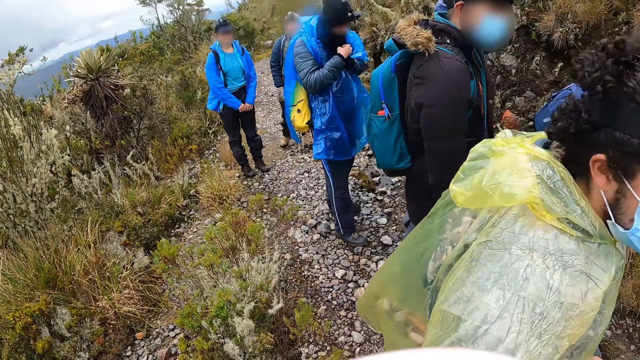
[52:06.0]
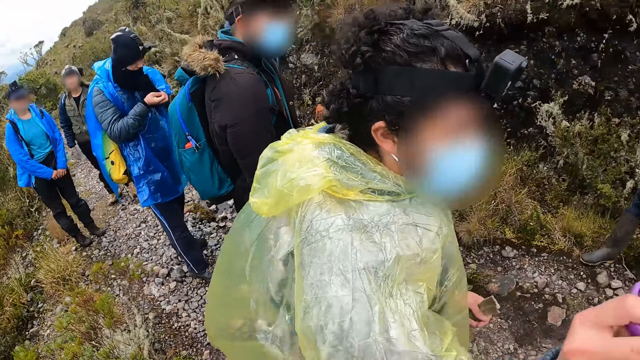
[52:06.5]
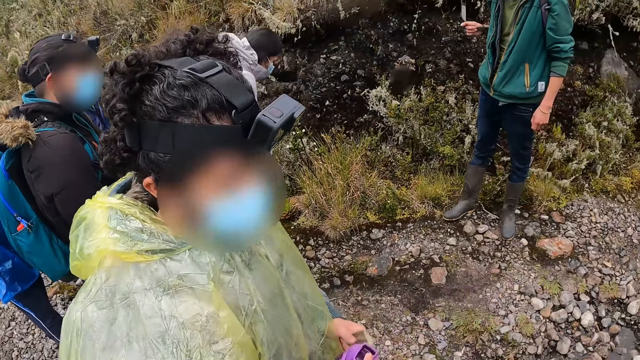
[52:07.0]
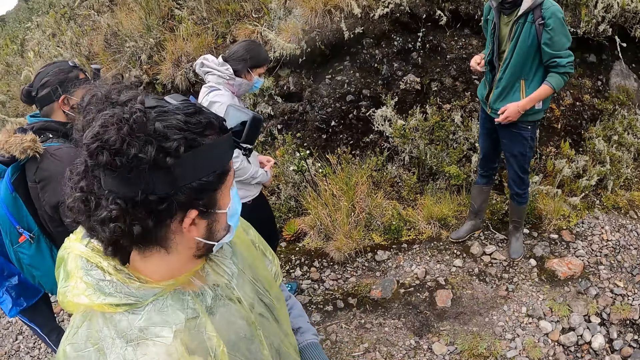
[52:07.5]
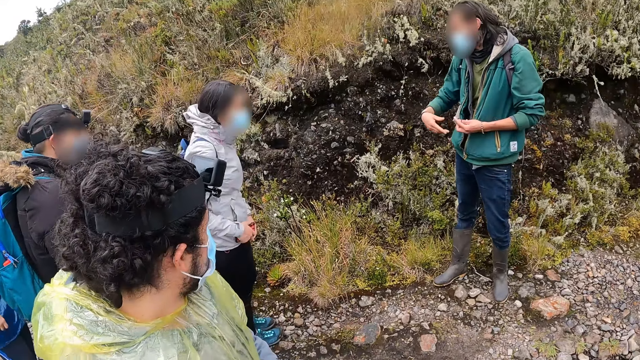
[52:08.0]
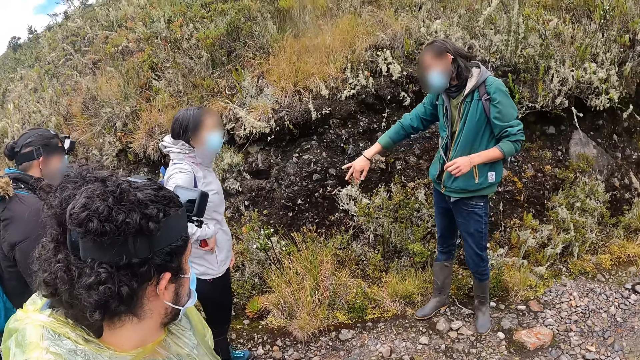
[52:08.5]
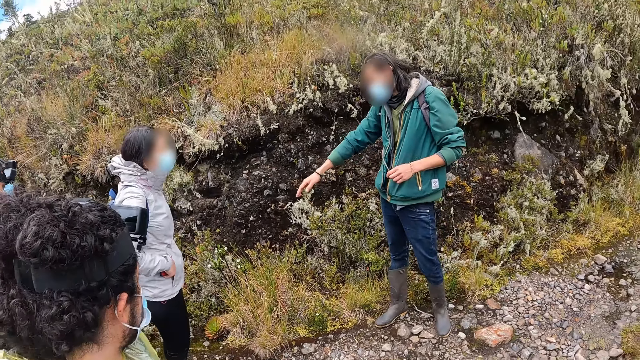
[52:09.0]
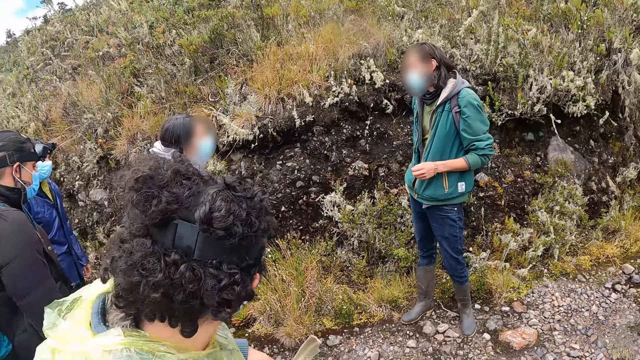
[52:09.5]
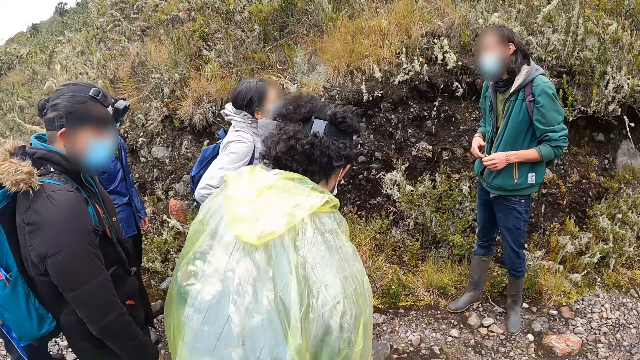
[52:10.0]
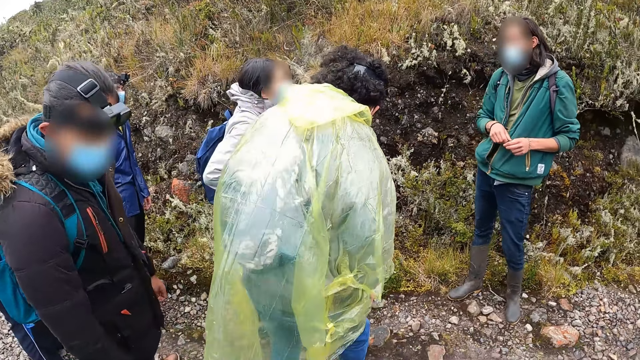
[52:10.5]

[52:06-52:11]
The man interacts with the group of people. The woman inserts the phone in her pocket.

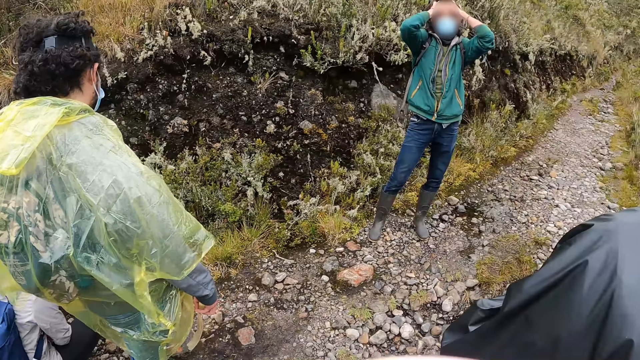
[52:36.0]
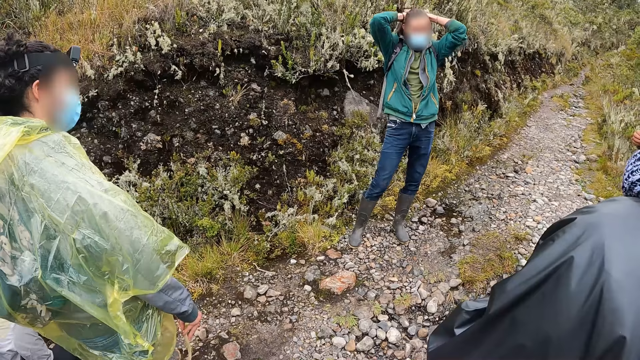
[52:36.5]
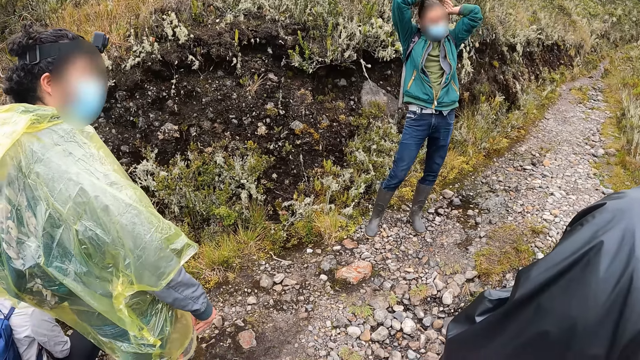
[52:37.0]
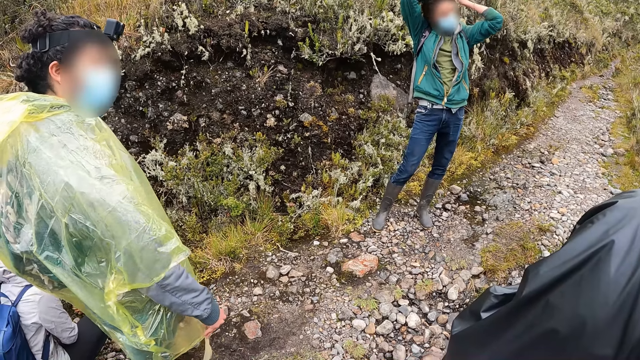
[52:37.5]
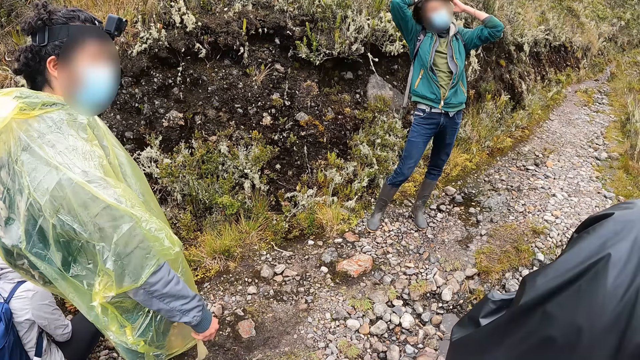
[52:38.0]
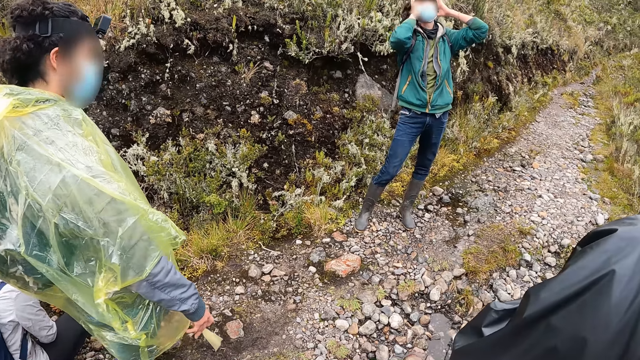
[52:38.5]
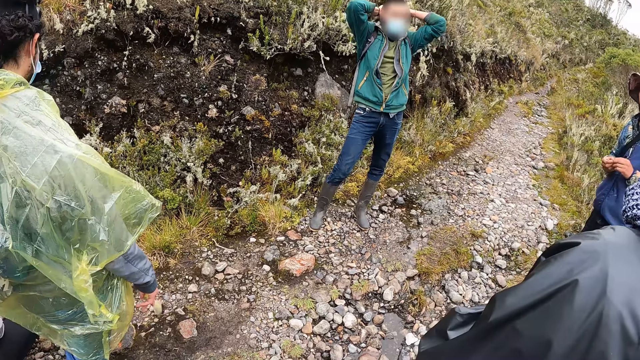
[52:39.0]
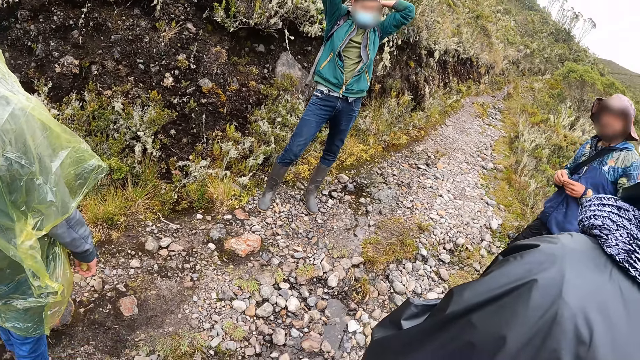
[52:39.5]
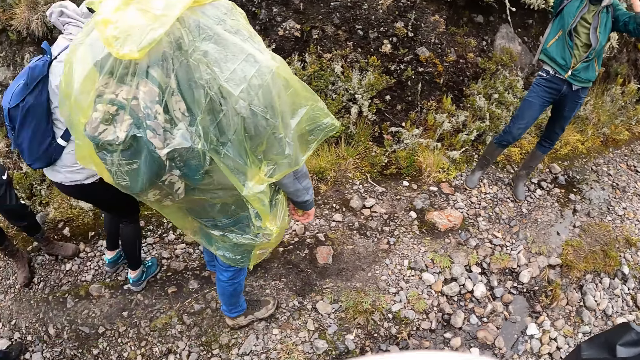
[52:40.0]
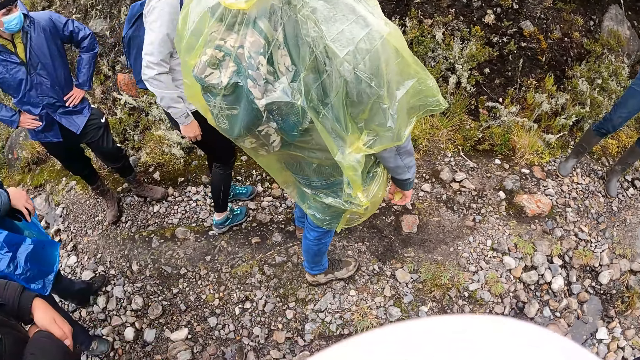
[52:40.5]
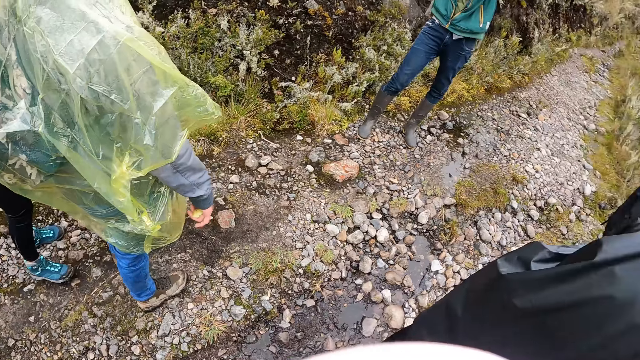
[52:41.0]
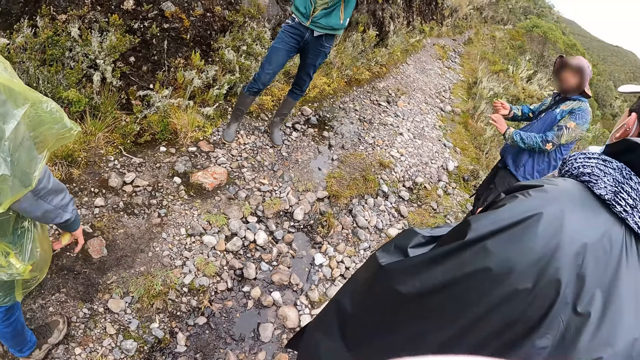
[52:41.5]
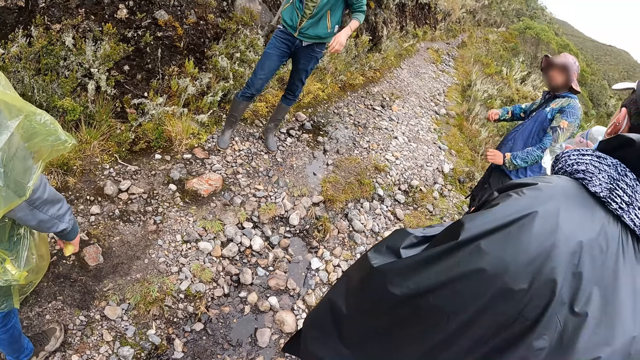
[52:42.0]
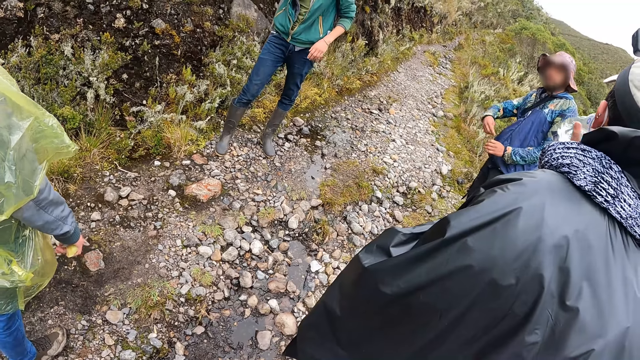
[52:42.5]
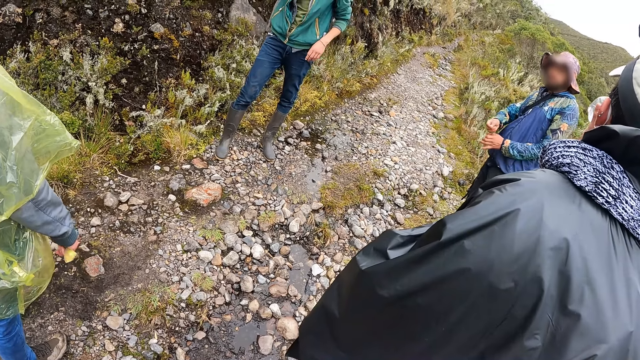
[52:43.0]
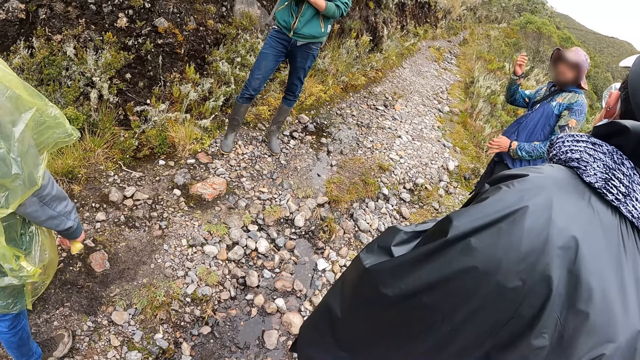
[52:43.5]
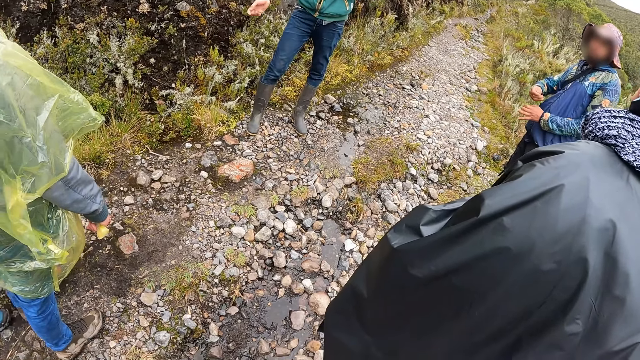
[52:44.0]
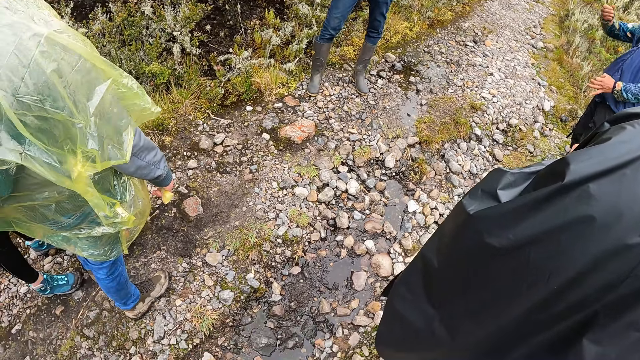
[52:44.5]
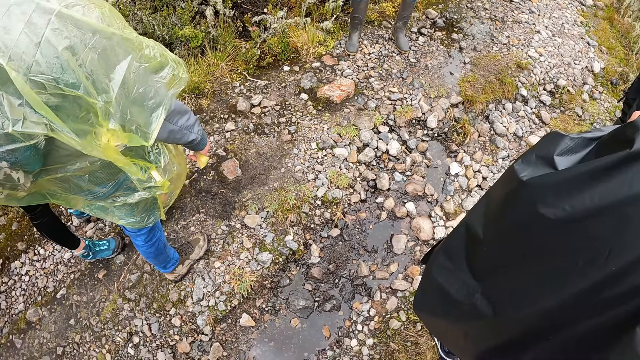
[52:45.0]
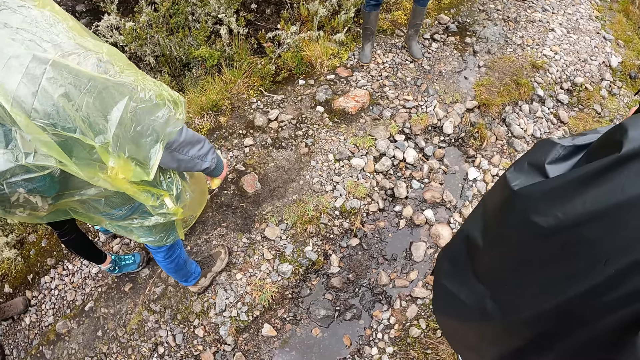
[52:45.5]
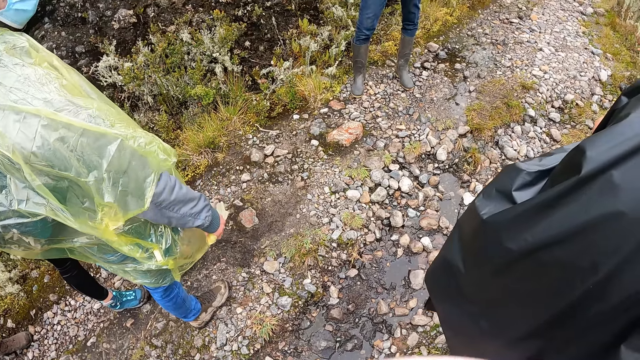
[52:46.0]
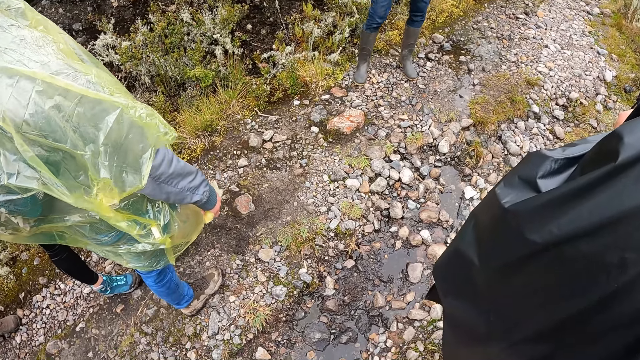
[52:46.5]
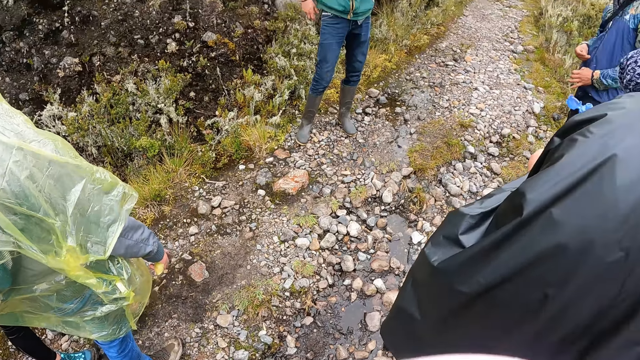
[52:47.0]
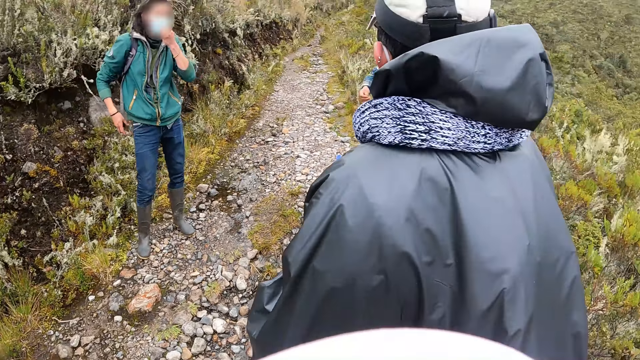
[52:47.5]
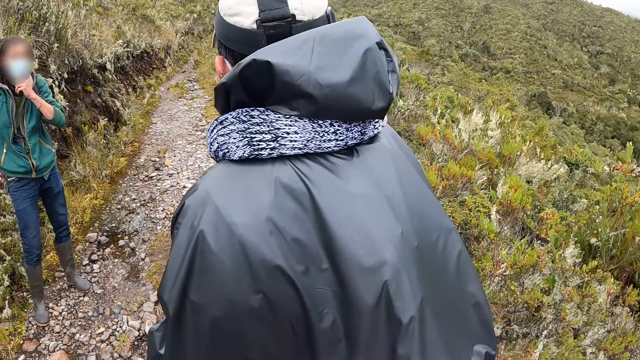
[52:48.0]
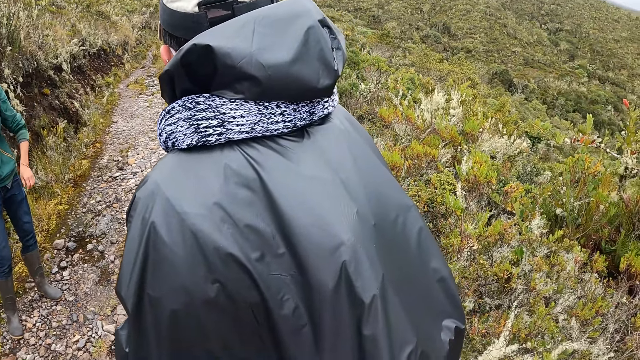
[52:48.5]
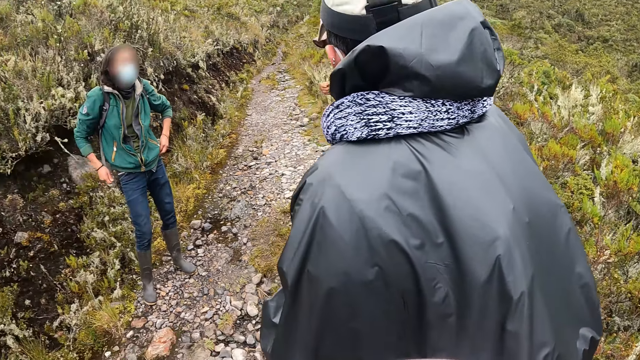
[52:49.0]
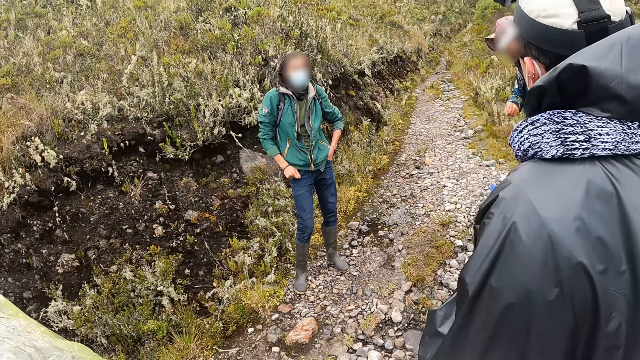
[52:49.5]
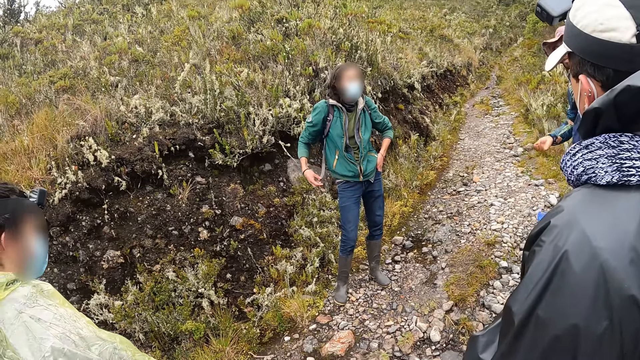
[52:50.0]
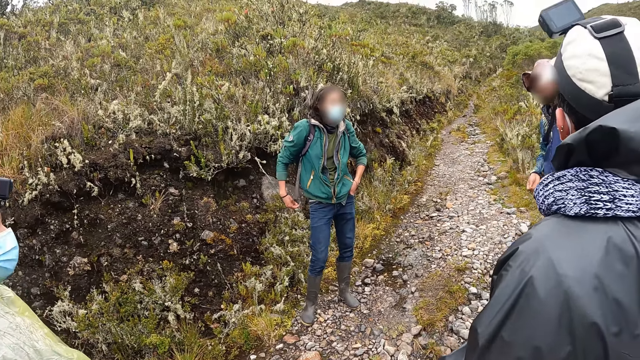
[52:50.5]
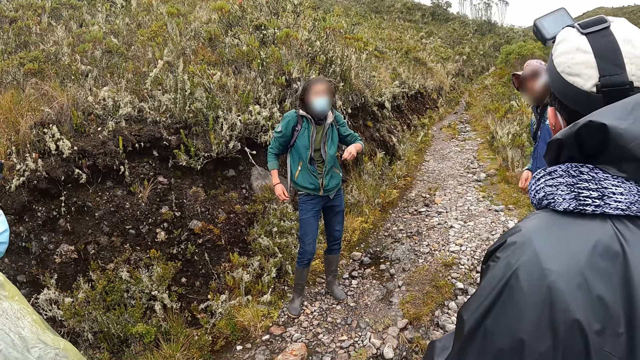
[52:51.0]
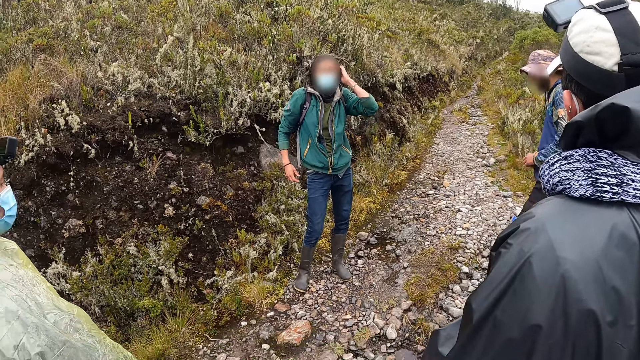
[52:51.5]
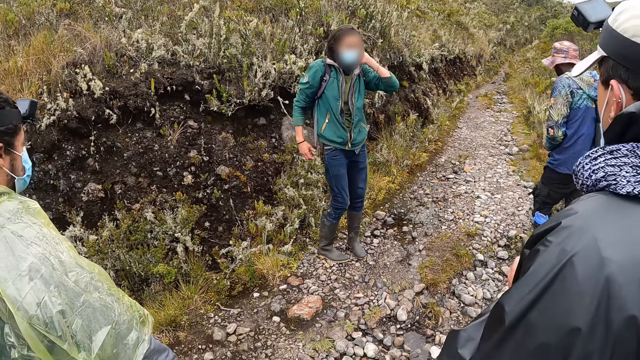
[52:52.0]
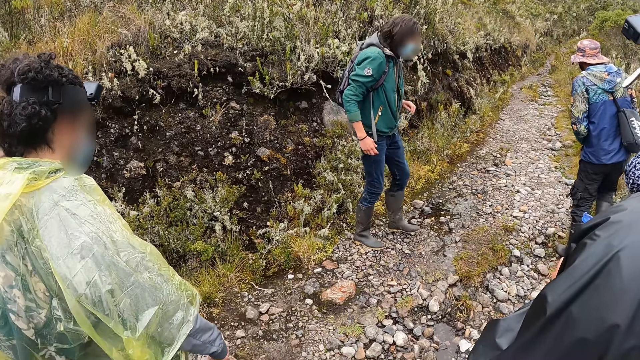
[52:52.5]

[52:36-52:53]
The person touches his hair. A man drinks from a bottle of water in his right hand. The man interacts with a woman and another man.
